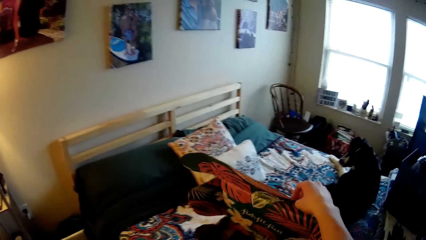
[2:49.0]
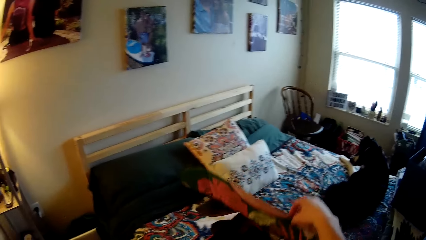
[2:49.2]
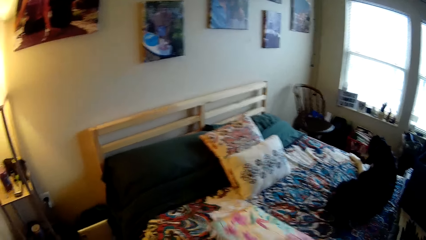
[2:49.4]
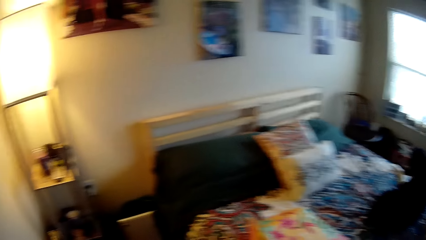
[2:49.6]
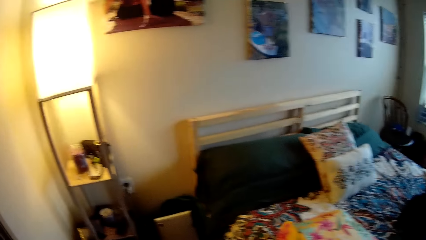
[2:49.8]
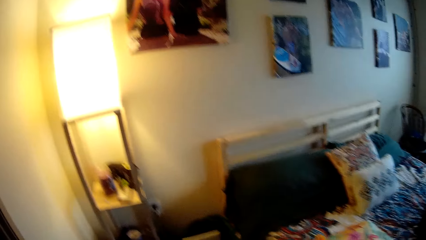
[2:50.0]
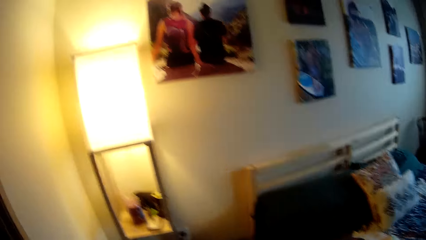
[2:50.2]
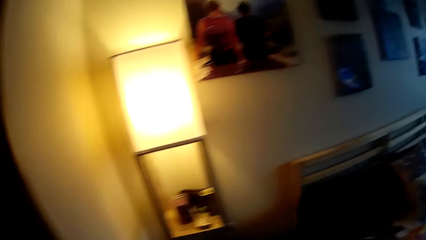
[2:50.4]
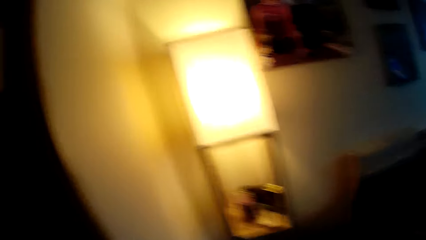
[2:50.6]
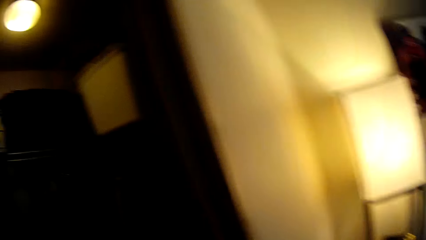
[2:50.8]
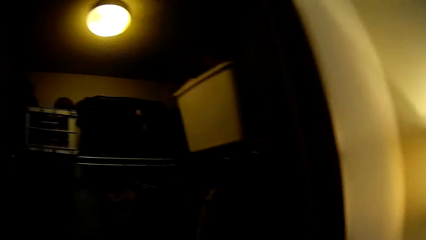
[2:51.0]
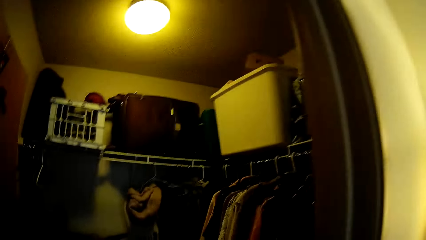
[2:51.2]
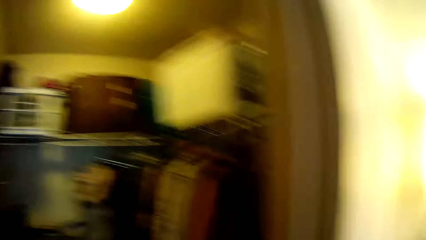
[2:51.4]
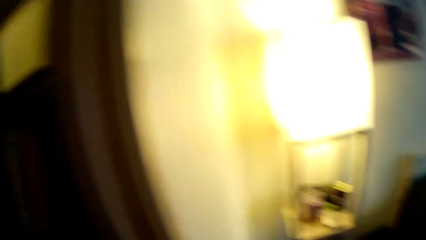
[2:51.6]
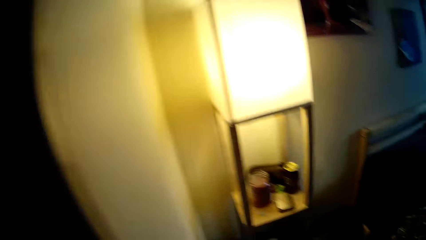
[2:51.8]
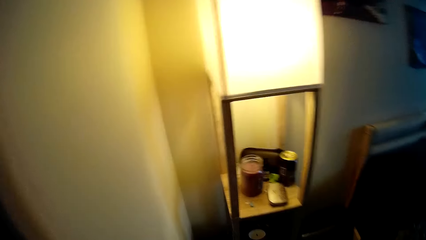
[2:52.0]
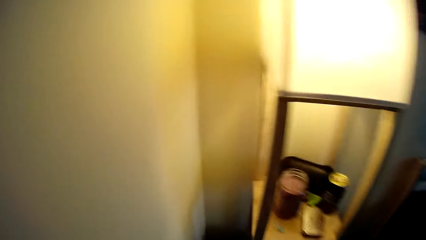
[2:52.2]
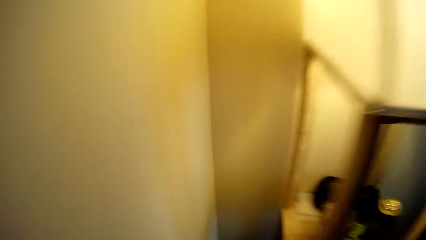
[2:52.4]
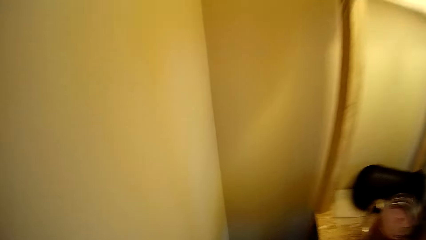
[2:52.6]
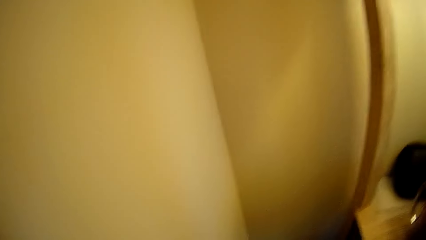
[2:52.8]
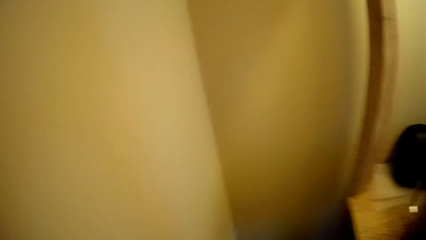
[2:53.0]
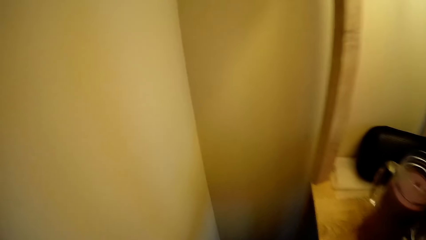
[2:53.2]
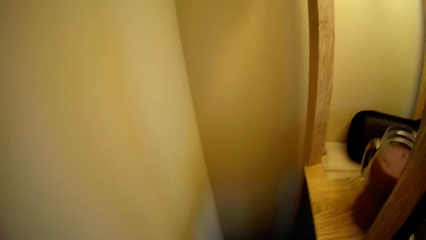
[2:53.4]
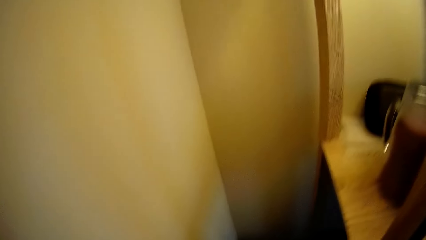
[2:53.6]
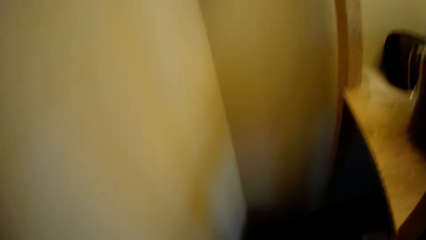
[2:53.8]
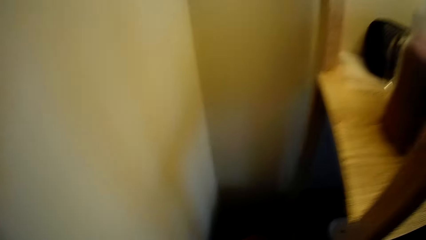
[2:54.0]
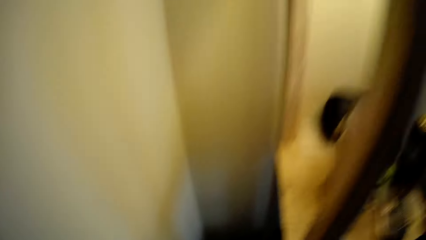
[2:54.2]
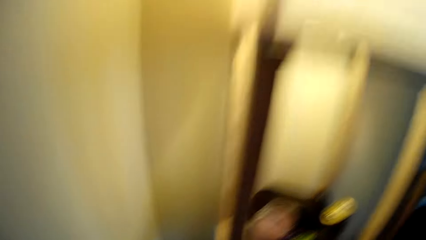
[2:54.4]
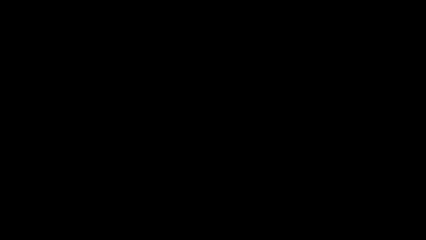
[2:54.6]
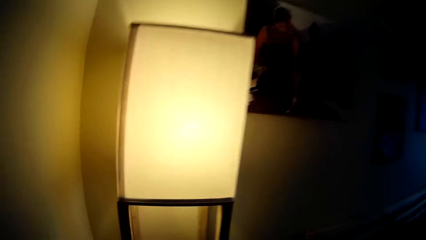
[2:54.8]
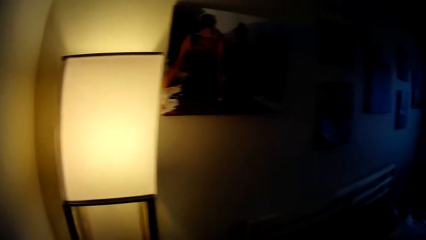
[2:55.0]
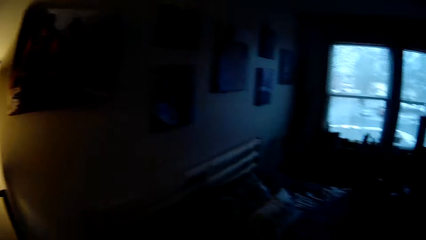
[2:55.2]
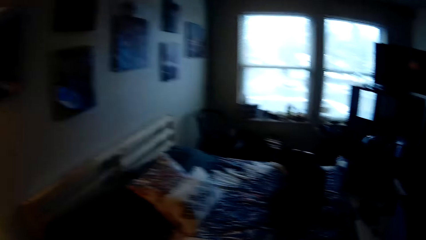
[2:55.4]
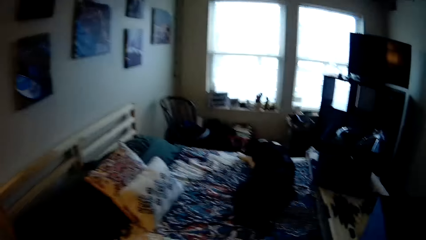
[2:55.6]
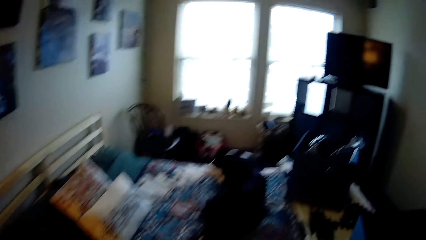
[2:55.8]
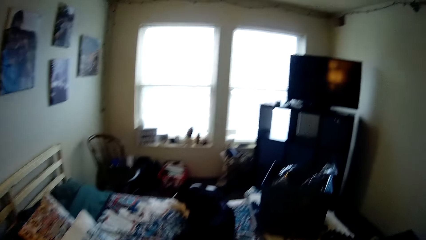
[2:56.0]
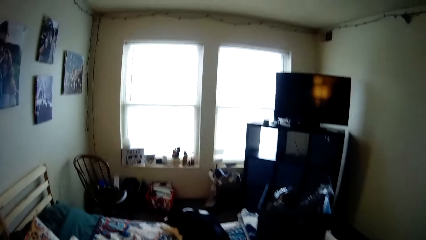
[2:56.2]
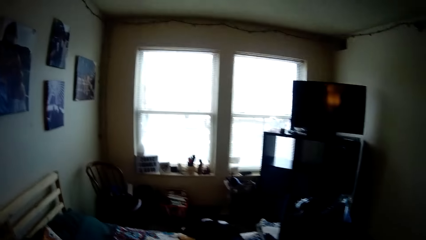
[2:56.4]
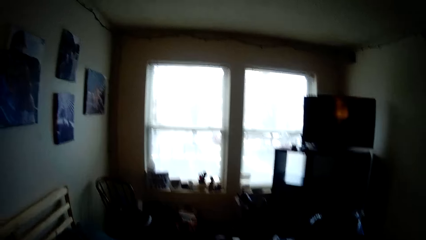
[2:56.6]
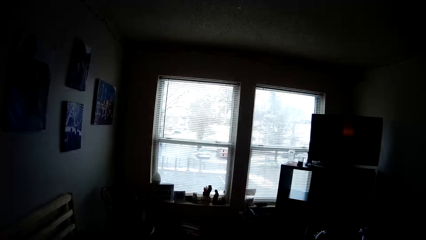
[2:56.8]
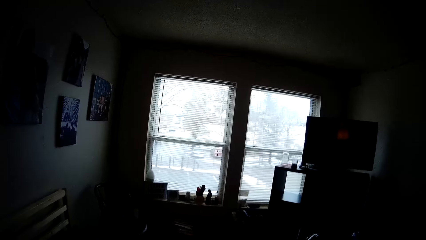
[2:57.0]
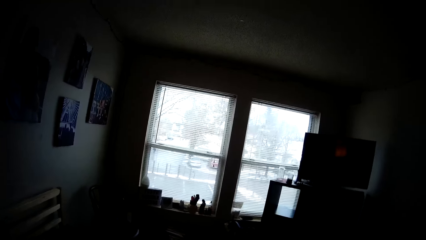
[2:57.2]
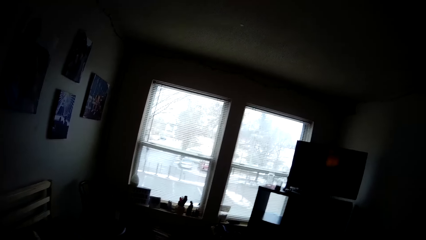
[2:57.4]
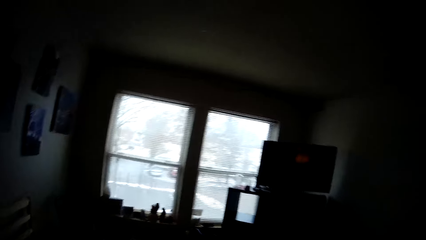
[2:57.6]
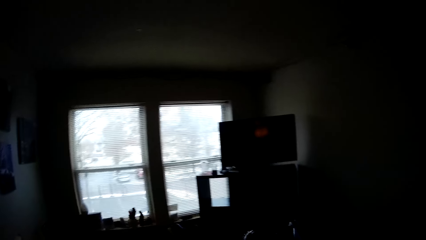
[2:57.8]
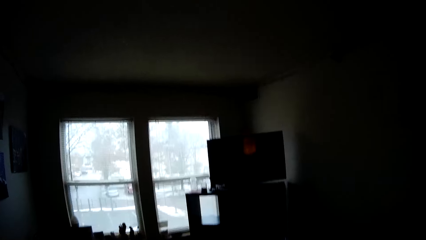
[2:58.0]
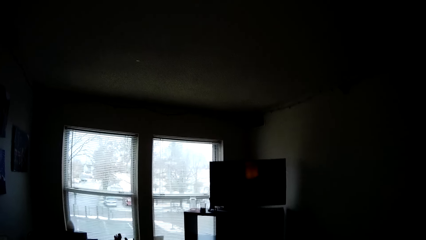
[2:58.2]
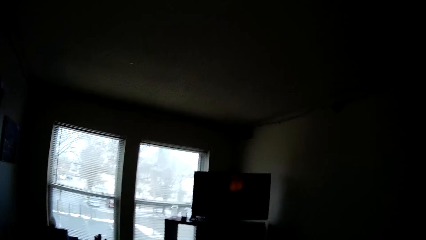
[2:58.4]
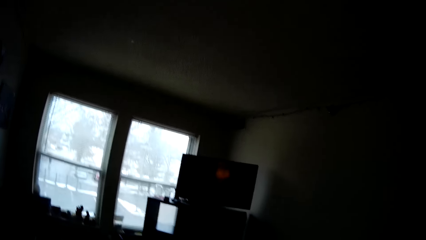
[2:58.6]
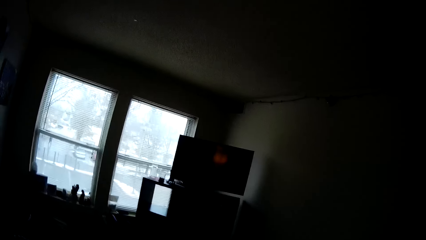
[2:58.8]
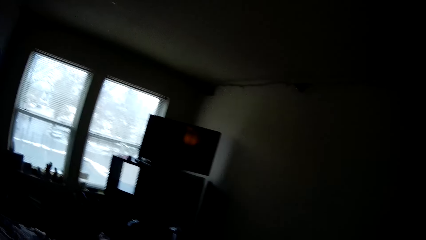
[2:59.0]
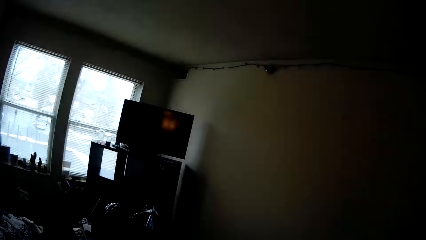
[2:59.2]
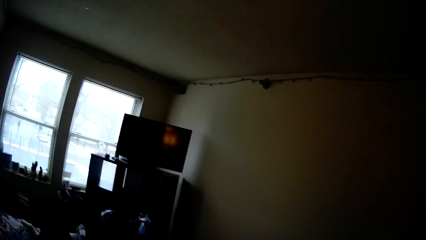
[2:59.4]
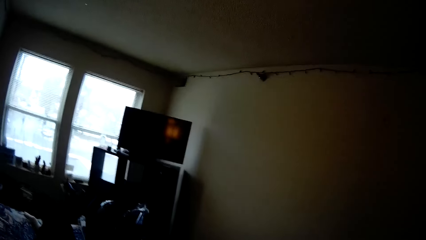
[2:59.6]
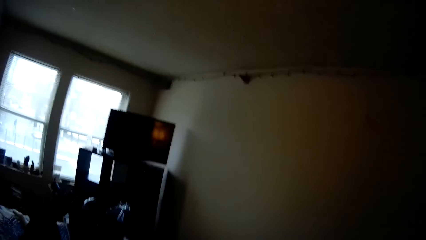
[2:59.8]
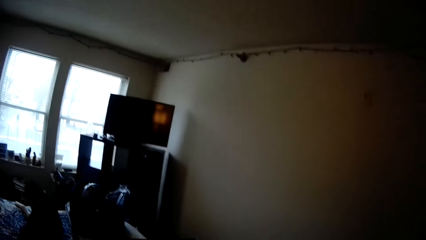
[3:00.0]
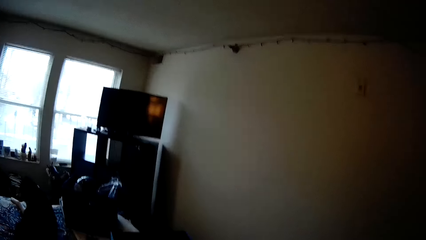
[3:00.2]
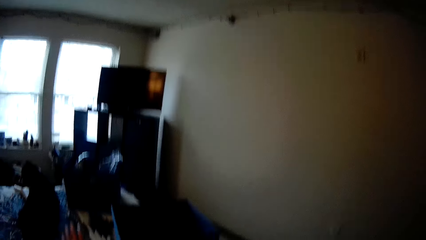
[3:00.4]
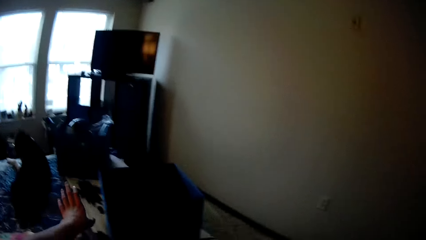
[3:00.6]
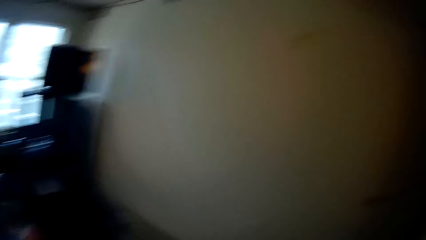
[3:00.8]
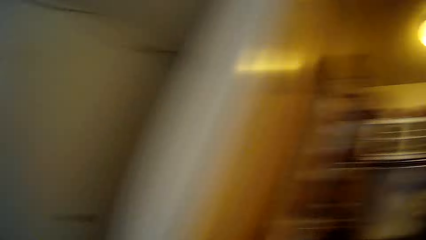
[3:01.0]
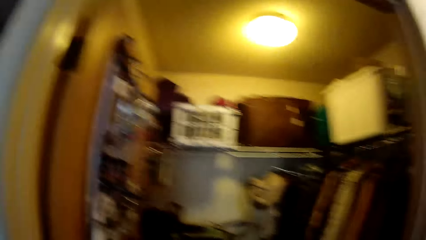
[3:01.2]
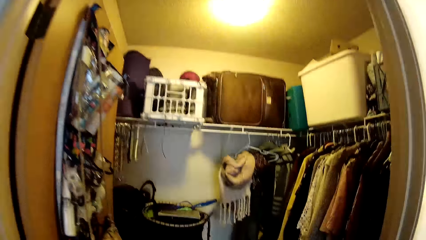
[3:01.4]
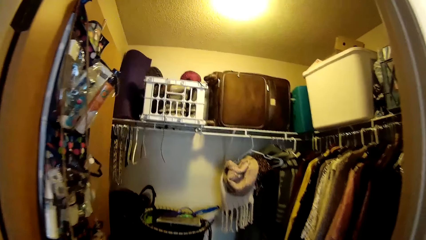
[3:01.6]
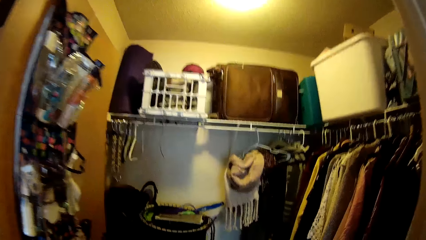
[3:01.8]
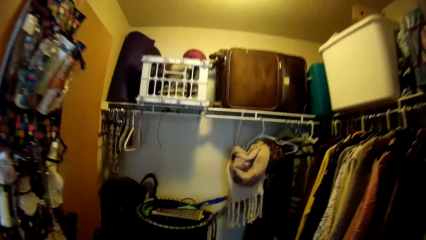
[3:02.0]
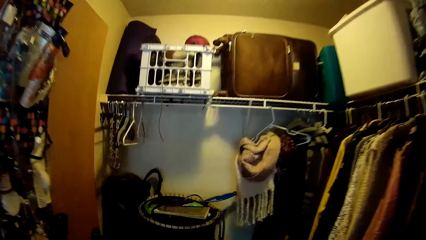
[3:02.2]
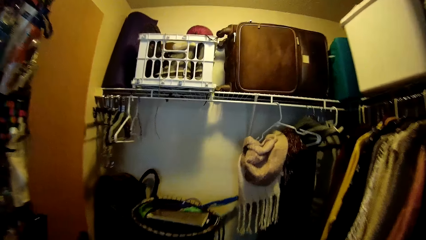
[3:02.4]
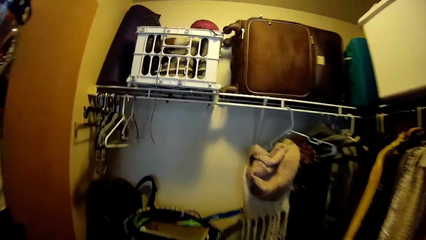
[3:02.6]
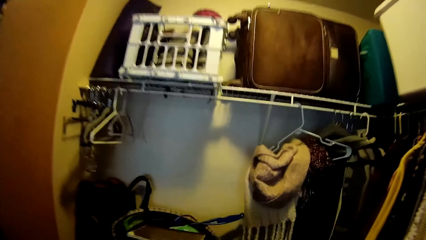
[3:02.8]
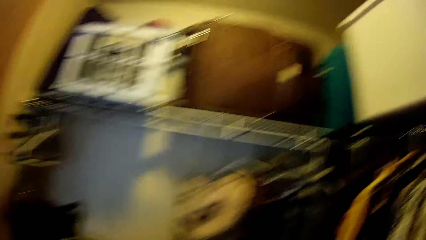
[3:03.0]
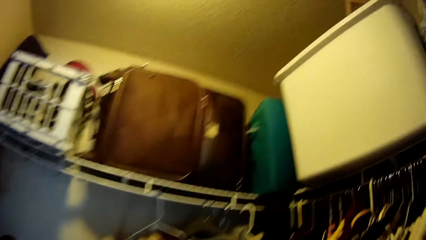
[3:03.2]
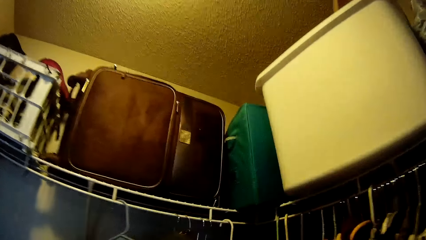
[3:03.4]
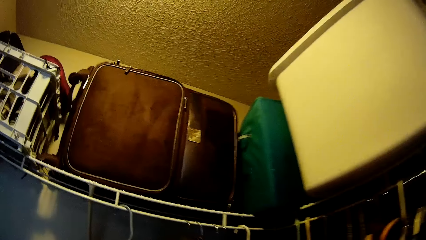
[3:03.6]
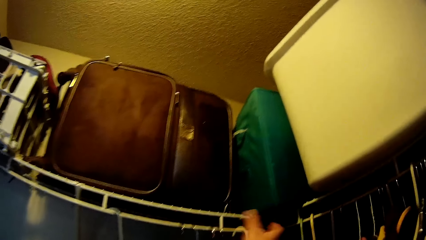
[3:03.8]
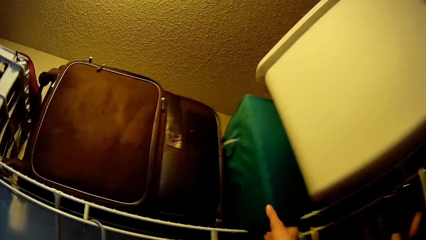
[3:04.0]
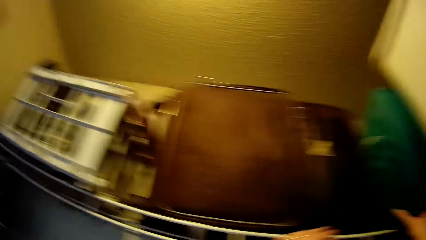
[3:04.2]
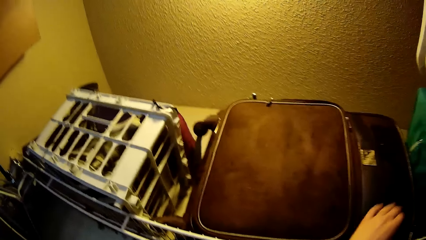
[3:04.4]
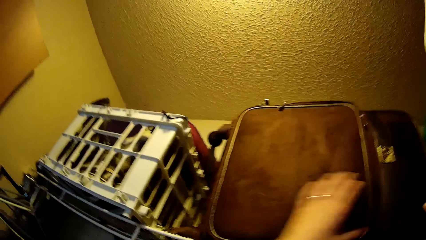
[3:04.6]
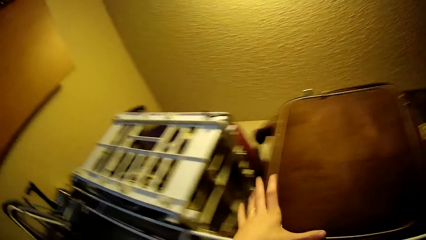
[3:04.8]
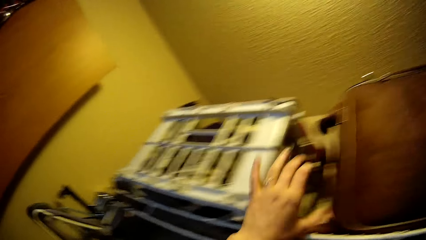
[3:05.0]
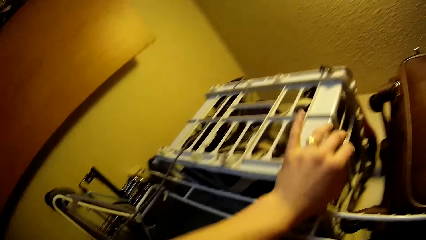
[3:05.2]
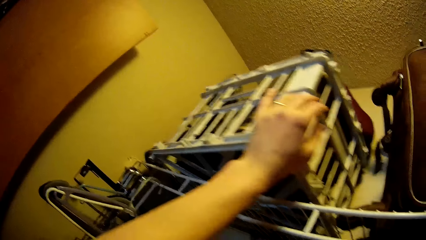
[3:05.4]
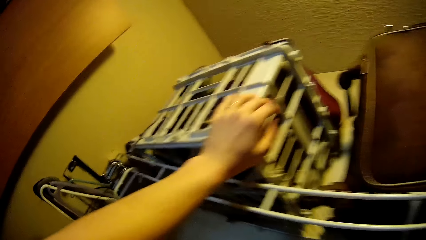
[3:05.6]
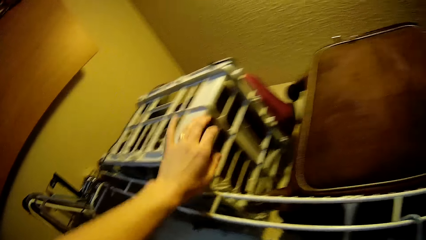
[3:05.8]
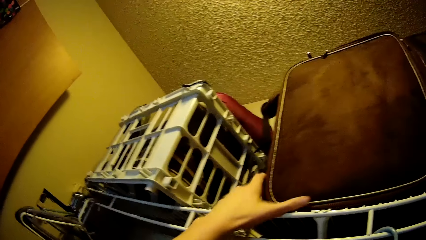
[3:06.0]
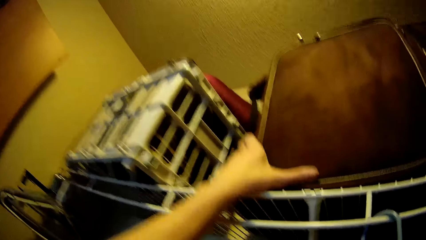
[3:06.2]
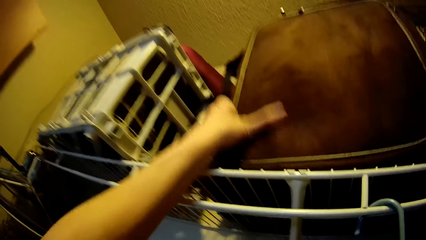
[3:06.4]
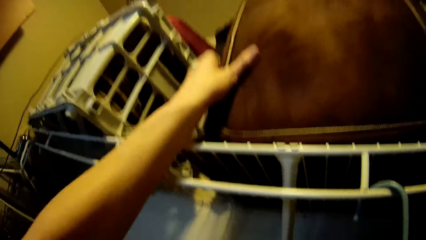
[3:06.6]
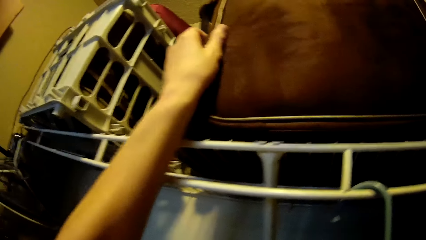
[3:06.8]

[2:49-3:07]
The camera wearer closes the carton box with his right hand. He walks towards a lamp stand in the bedroom. He walks towards the bed. He walks into the closet from the bedroom. He adjusts a rack on a cloth rack with his left hand.
